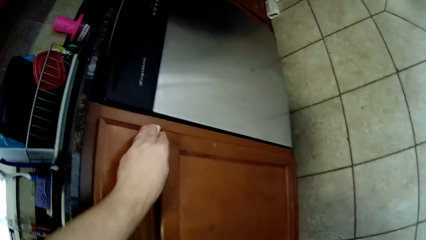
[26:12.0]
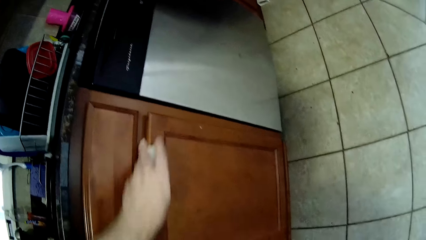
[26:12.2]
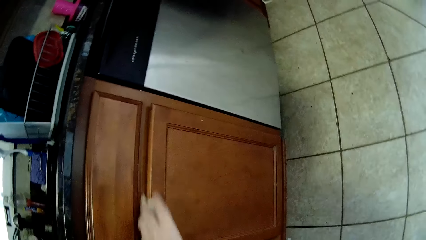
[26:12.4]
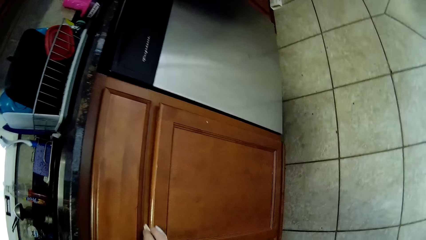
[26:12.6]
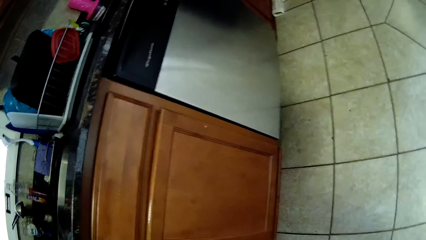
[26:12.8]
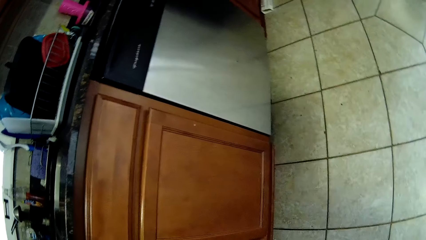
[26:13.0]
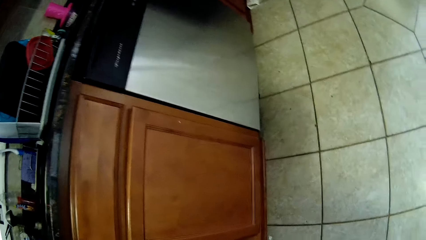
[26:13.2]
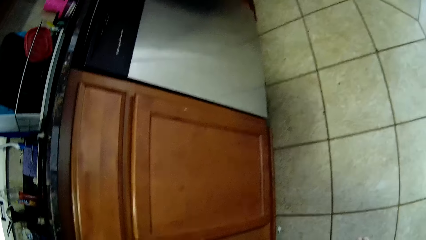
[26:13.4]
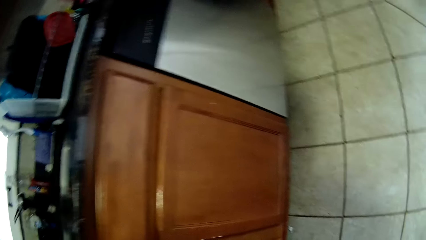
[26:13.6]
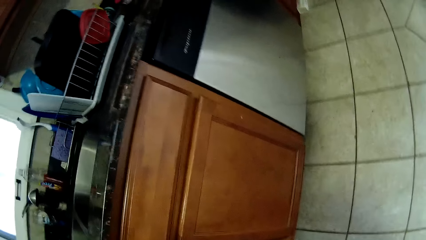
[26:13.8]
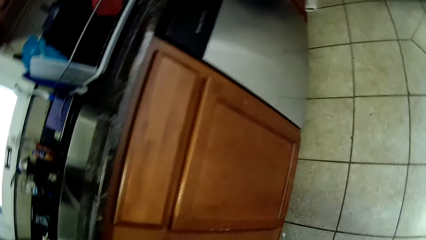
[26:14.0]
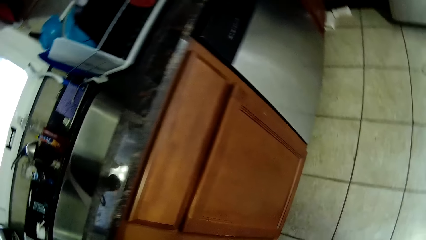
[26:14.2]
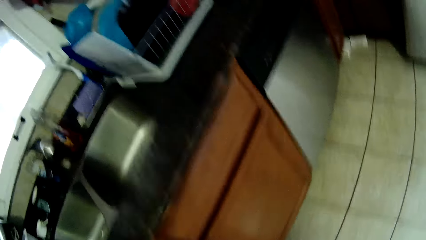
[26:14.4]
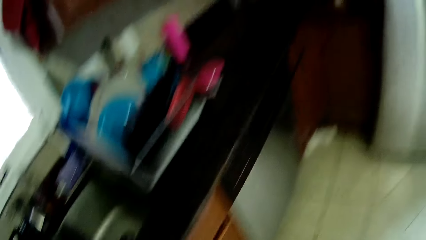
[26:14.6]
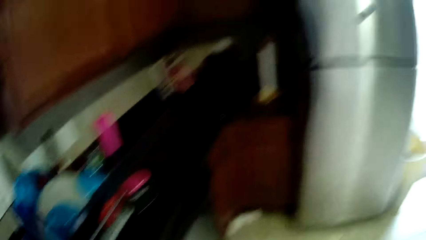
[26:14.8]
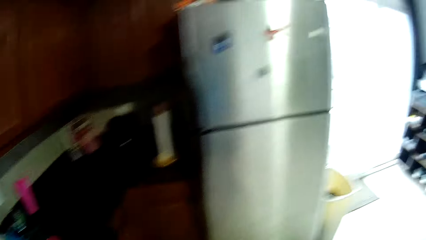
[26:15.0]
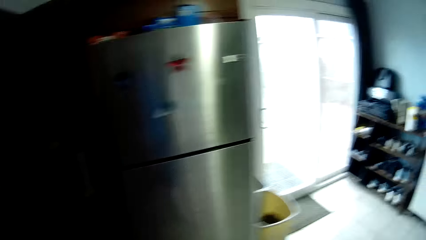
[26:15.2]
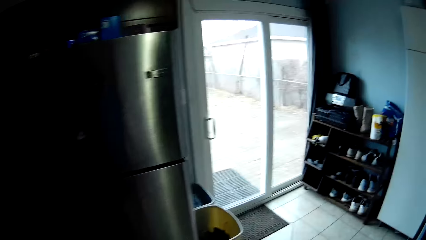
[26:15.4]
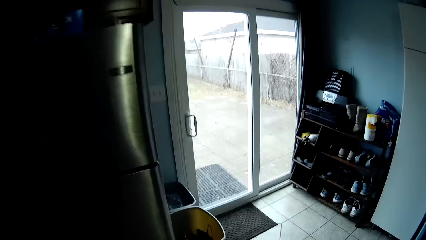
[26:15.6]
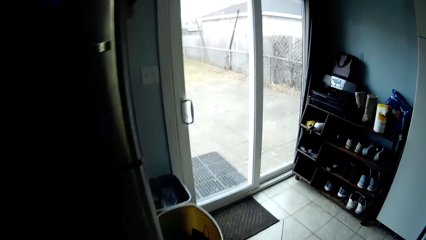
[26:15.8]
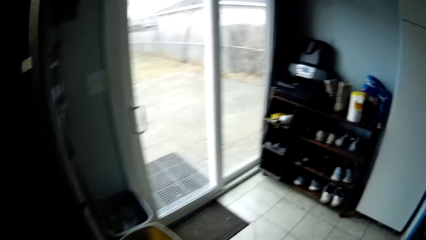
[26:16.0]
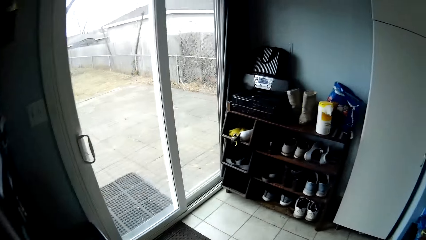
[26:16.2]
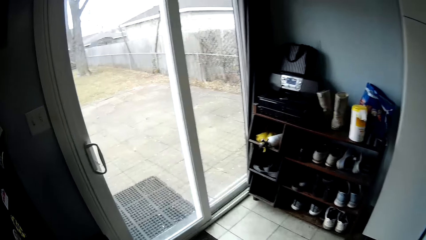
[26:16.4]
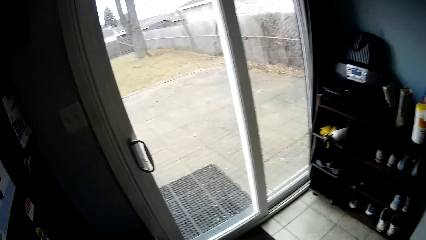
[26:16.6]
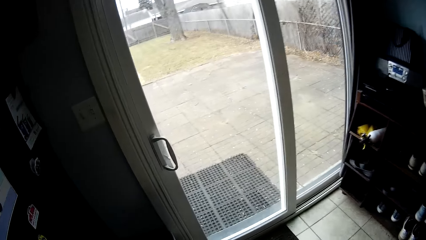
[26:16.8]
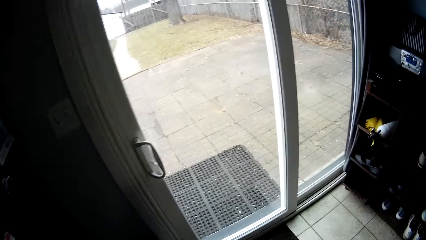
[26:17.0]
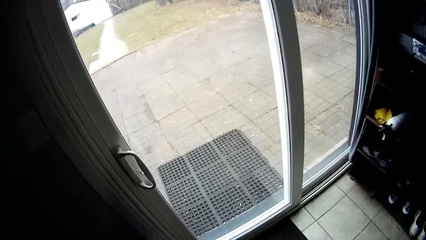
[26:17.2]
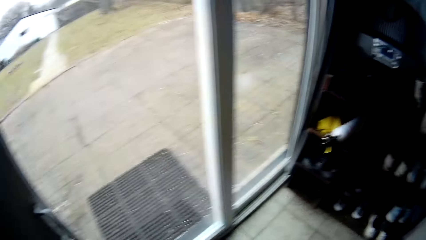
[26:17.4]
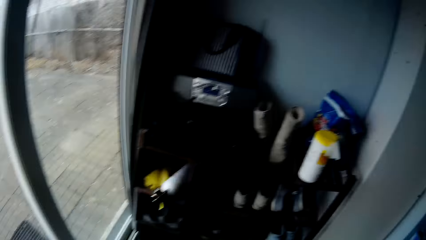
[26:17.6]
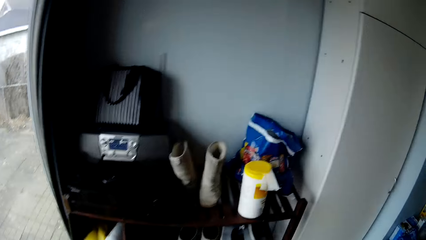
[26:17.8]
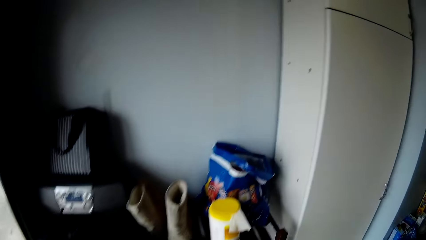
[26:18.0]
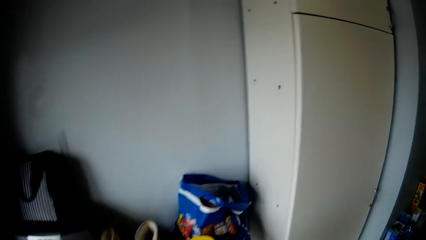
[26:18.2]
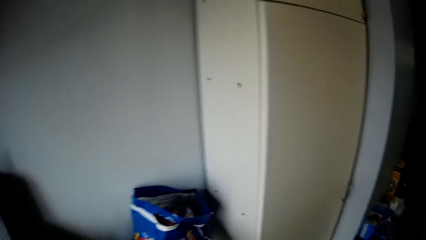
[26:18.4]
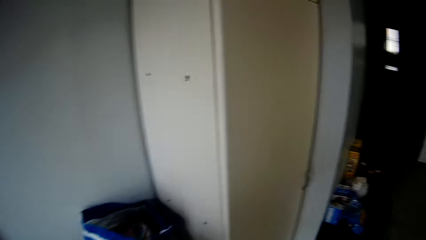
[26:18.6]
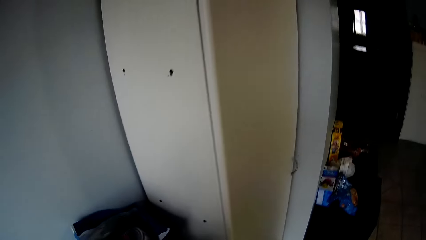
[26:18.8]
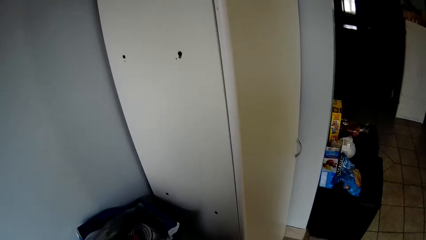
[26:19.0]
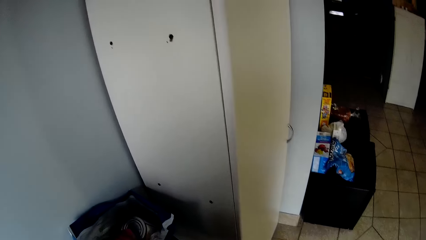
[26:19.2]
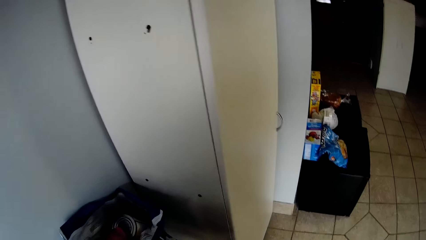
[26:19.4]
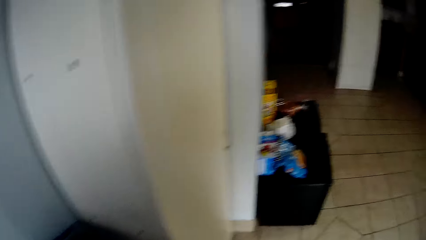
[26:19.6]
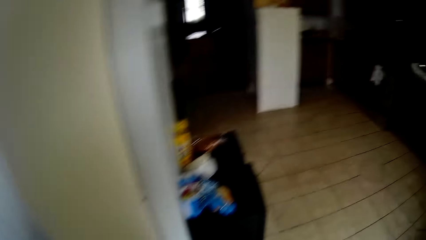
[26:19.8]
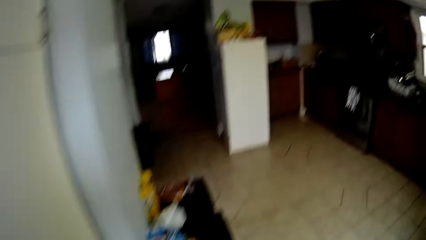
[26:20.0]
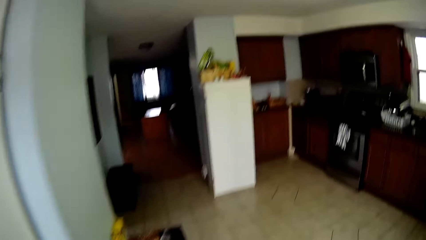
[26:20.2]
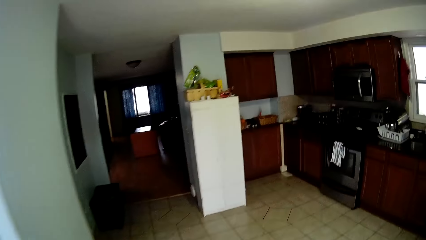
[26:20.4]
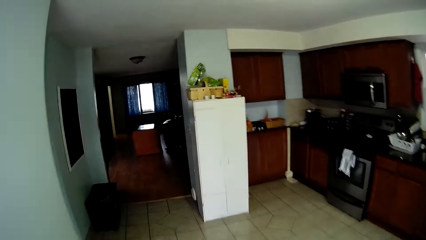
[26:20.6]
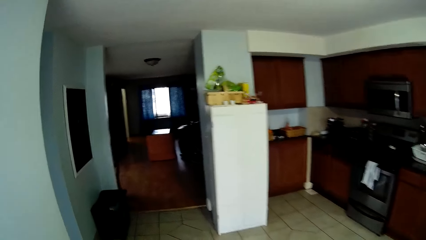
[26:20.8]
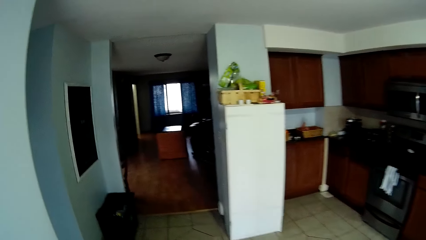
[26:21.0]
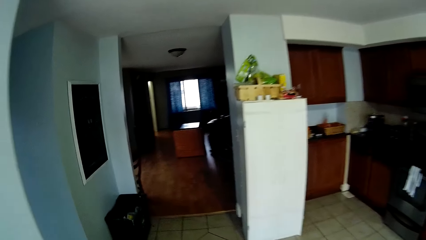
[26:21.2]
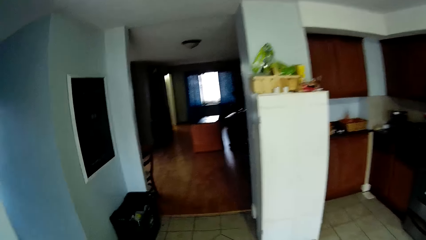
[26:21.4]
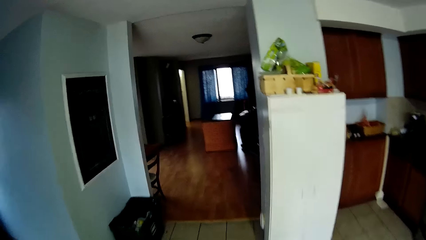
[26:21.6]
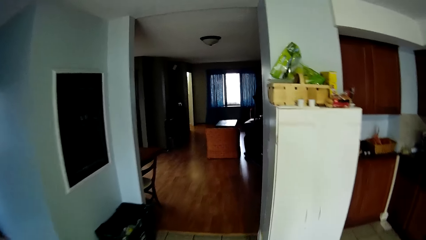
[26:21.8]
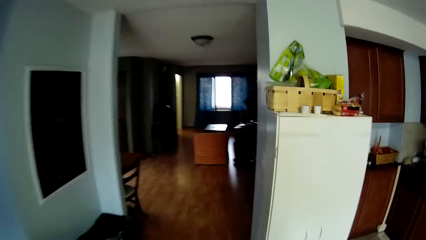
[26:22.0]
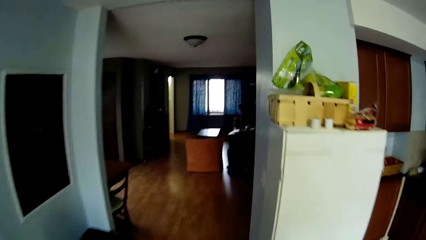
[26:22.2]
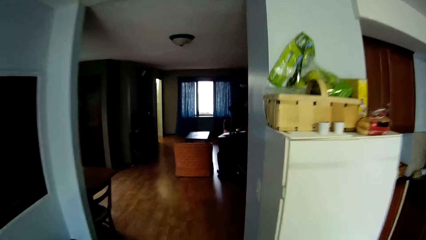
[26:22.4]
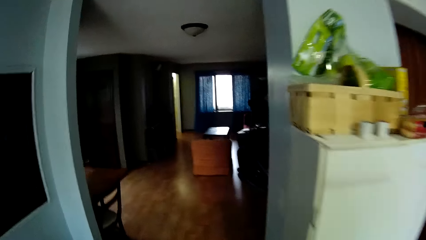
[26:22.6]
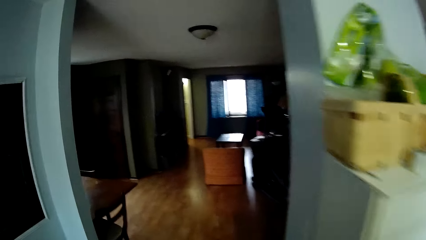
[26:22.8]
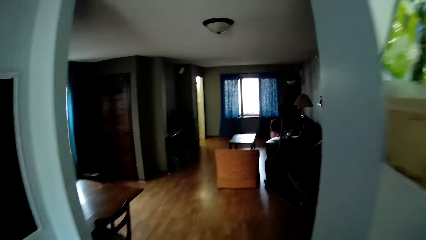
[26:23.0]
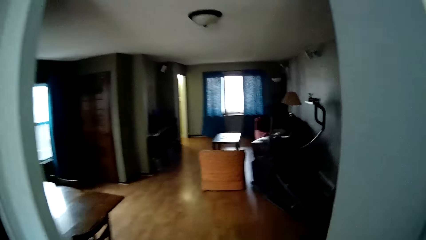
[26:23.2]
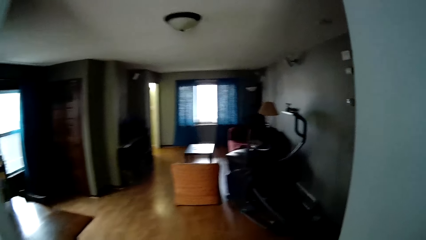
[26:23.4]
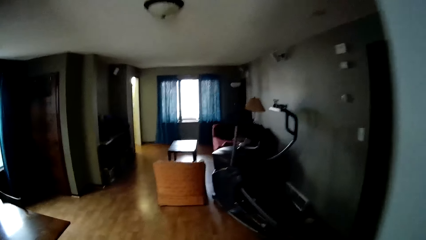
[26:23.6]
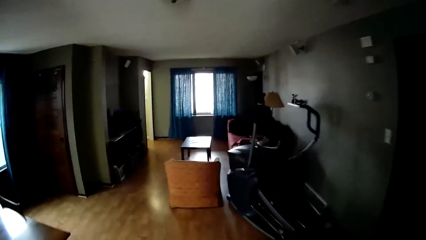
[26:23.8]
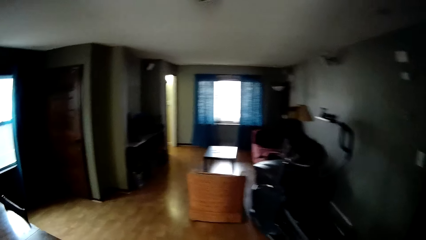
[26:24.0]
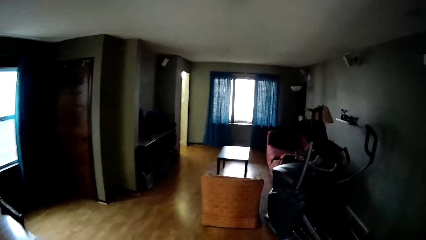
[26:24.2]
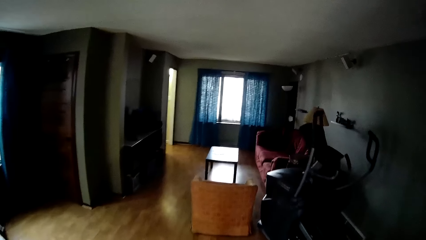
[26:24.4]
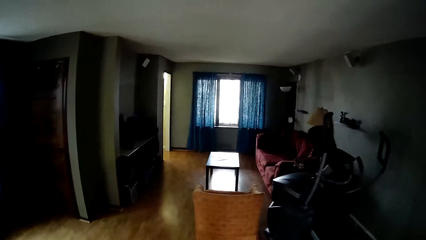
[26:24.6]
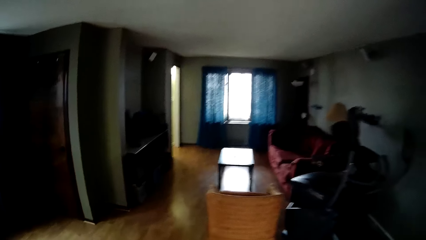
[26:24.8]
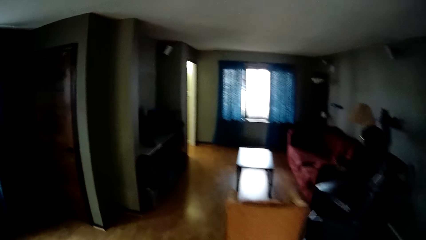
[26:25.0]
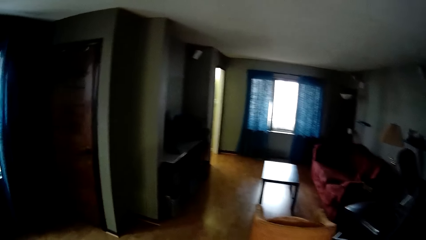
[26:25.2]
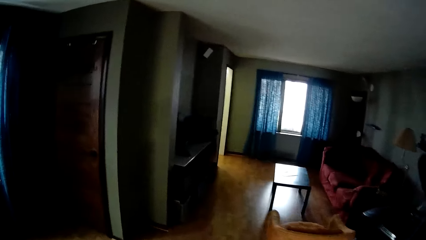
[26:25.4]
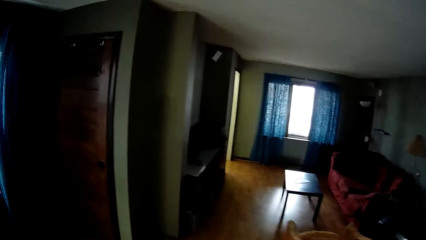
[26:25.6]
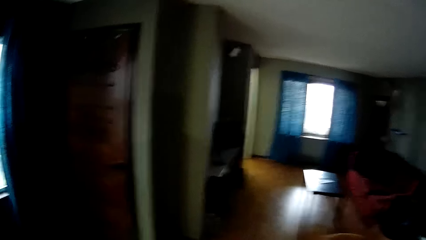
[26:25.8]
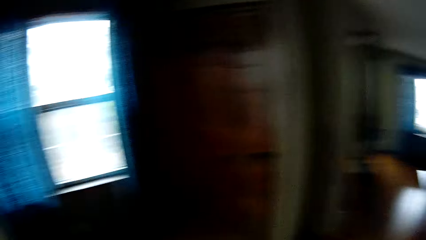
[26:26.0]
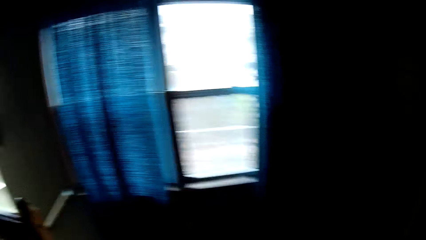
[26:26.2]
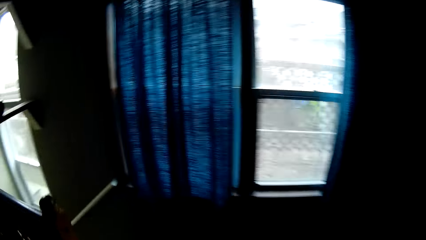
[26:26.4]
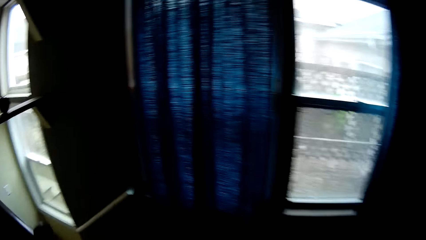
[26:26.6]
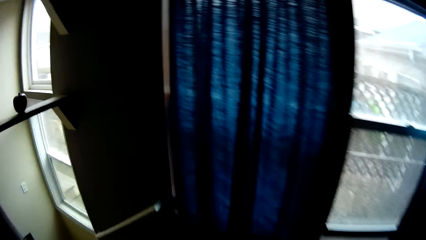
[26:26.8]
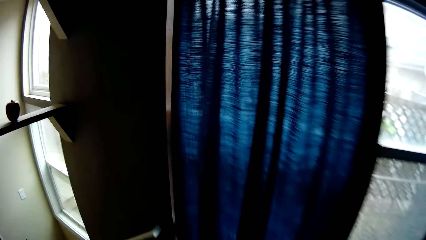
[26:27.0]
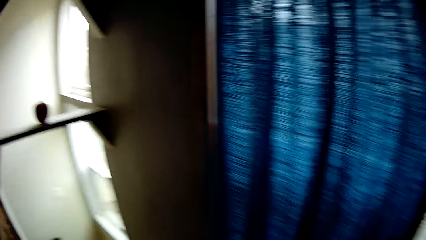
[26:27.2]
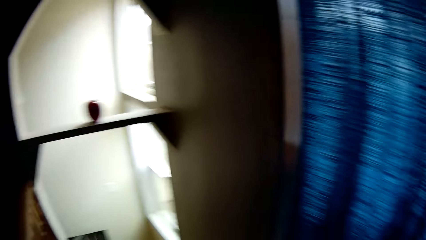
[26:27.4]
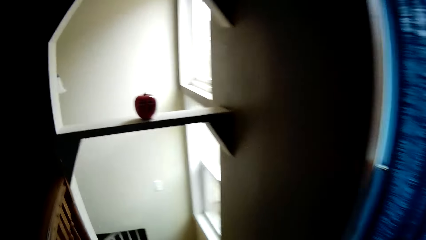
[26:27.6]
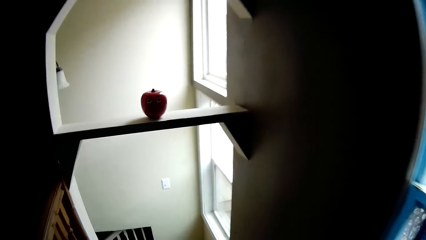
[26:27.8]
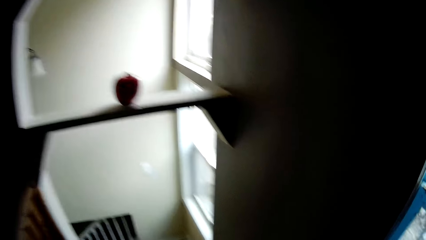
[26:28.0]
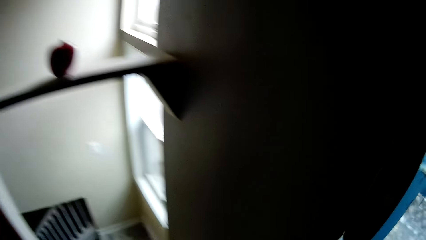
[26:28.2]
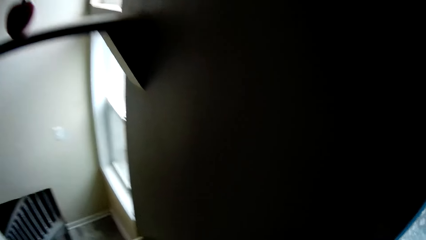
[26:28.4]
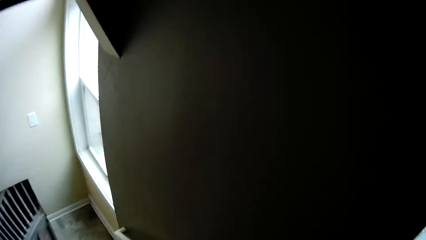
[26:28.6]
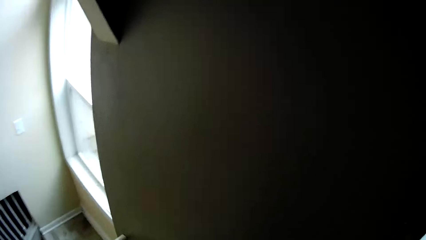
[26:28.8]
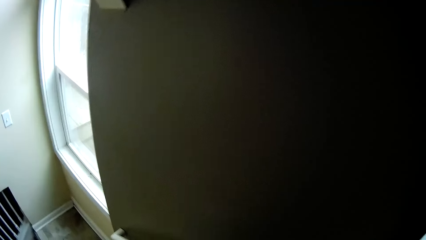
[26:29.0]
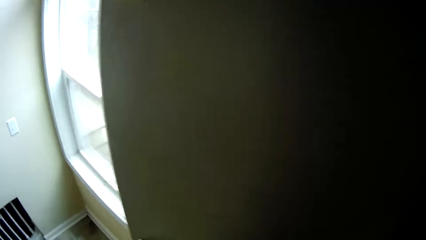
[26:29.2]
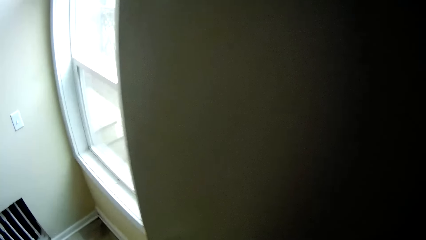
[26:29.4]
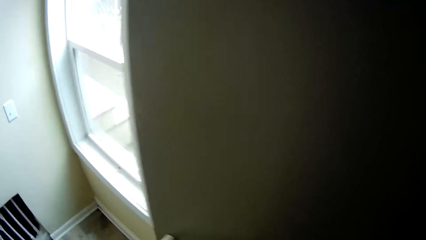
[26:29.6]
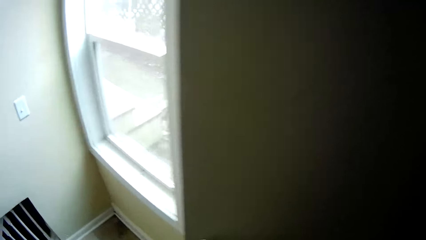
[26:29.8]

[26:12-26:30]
The camera wearer walks around the house. They look around. They pick up a paper towel. They walk around the house. They descend the staircase.
